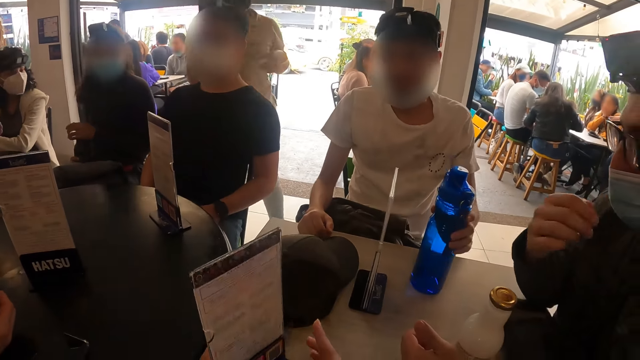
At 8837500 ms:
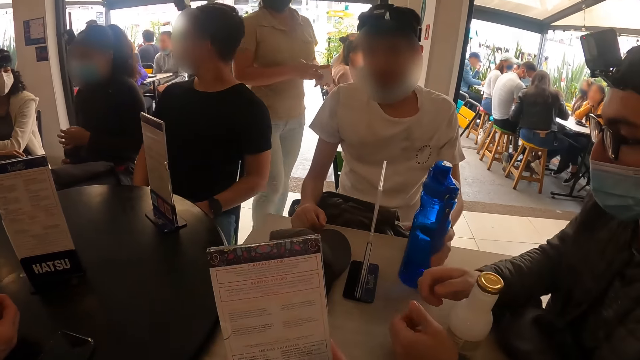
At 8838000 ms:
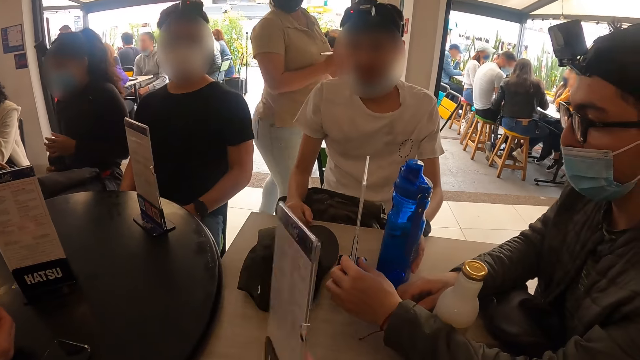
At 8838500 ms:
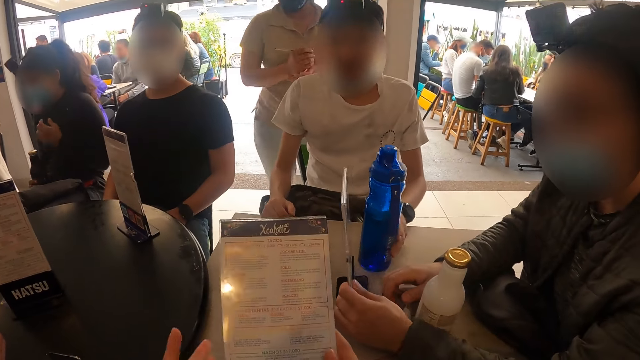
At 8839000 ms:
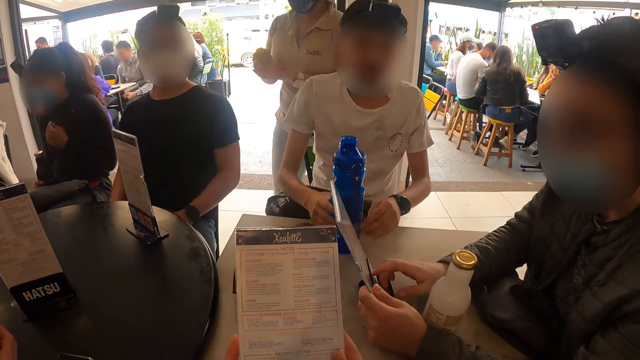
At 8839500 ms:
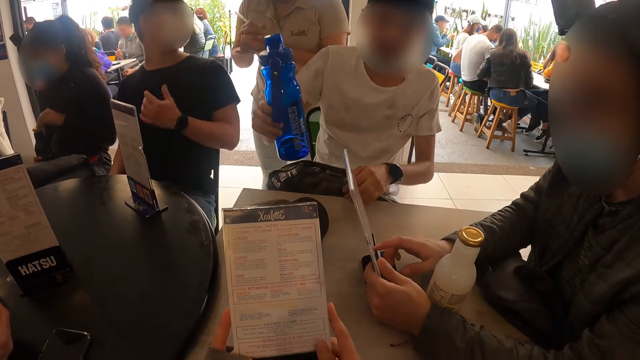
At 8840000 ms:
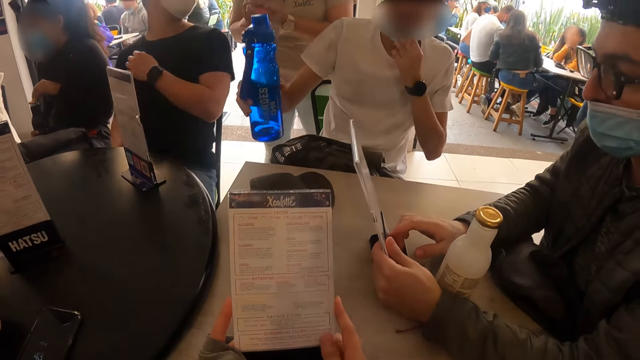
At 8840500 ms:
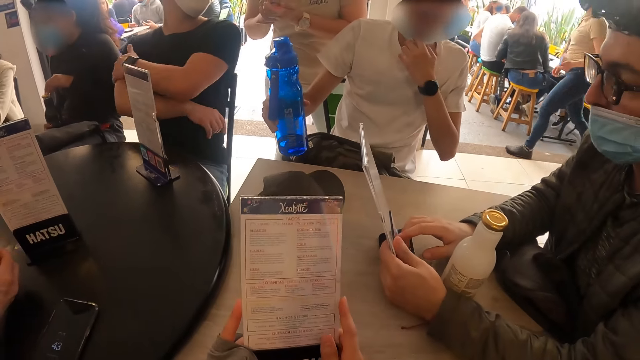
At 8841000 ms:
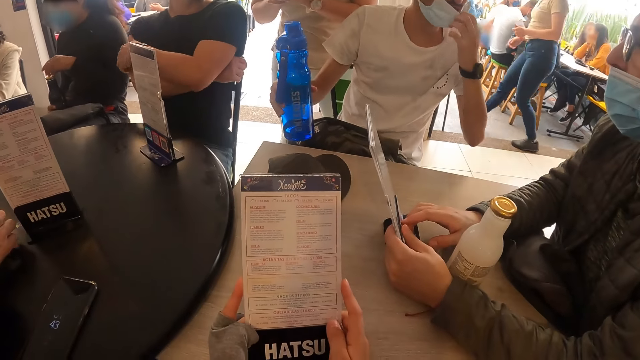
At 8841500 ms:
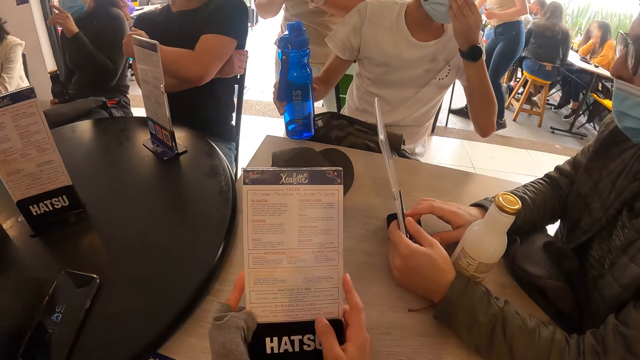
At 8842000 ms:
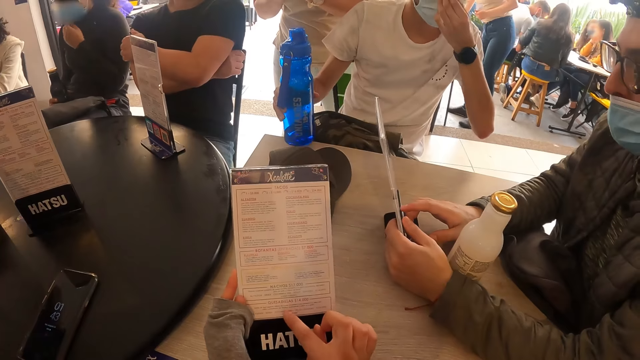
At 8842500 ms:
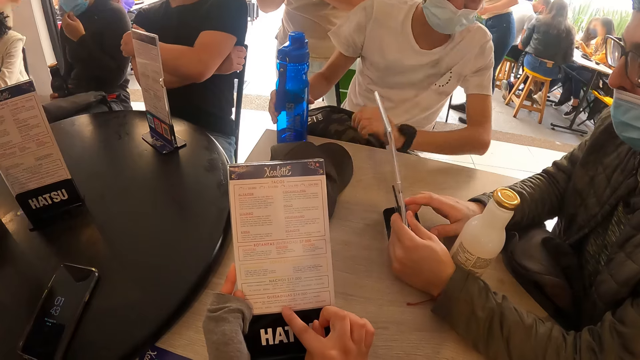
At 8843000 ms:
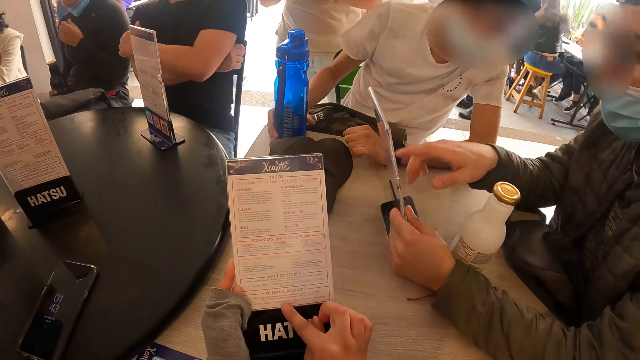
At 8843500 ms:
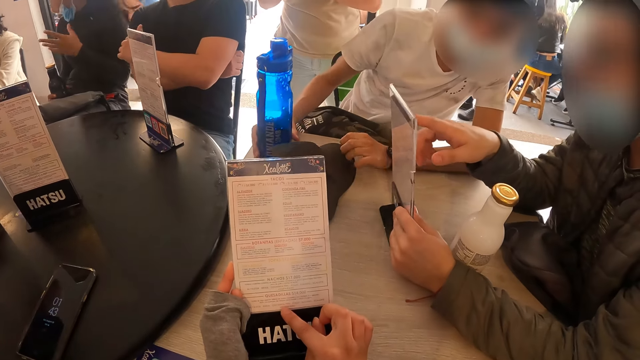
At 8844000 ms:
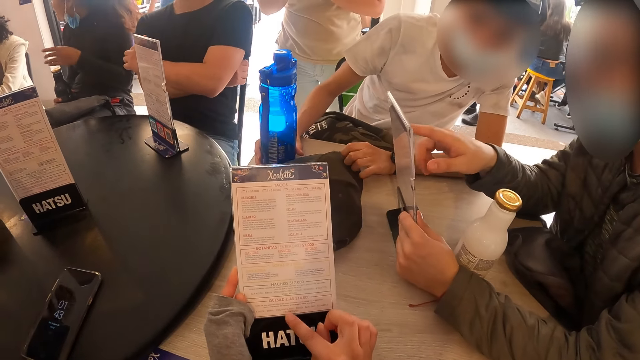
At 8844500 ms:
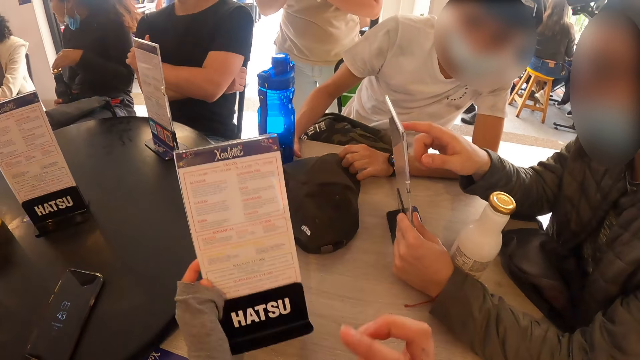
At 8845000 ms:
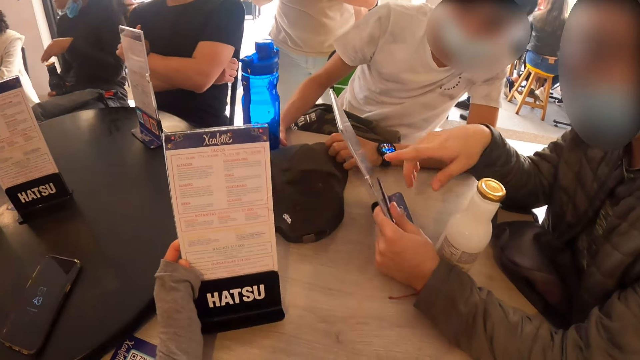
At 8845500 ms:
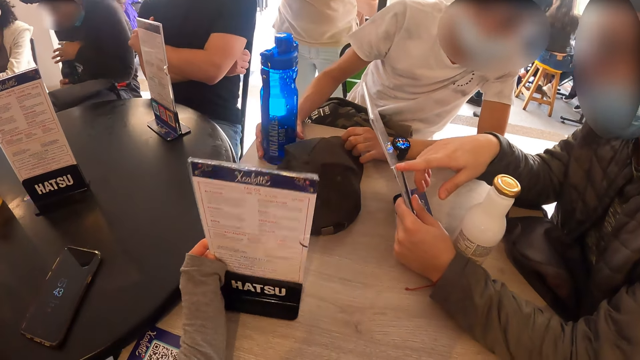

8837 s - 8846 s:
A man moves the water bottle on the table with his left hand. The camera wearer holds a menu with his hands. Another man holds the menu with his left hand. The first man passes the bottle from his left hand to his right hand. A waiter converses with a third man. The first man raises the bottle from the table with his right hand. A woman converses with the group of people on the table. The first man adjusts his facemask with his left hand. The camera wearer reads from the menu using his right hand. The first man reads from the manual in the second man's left hand.

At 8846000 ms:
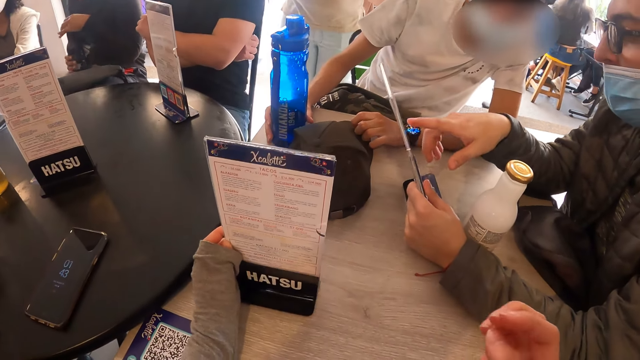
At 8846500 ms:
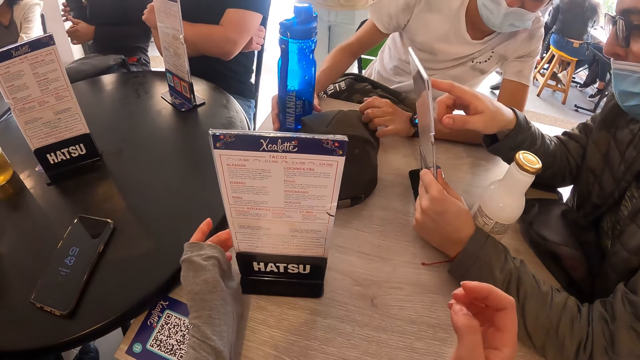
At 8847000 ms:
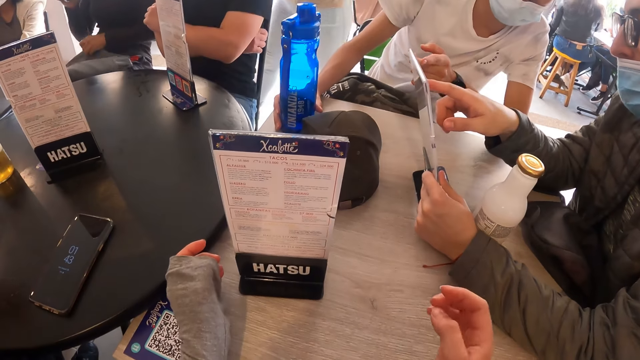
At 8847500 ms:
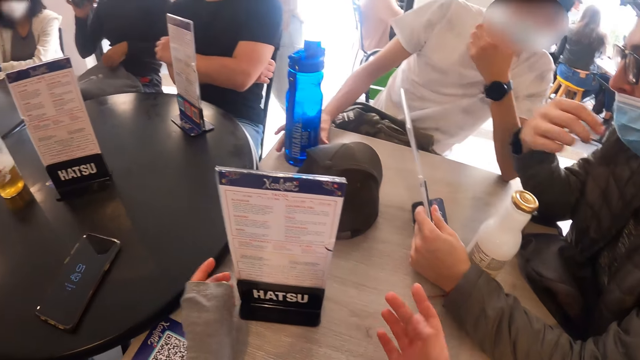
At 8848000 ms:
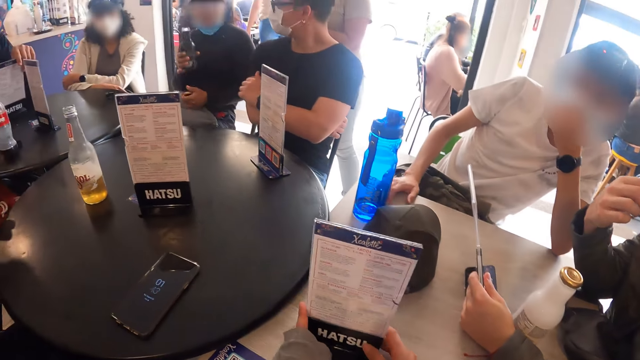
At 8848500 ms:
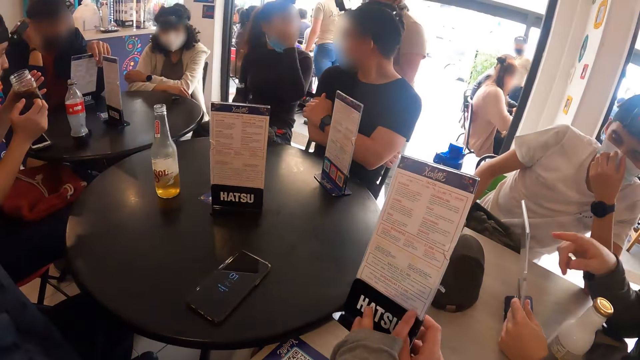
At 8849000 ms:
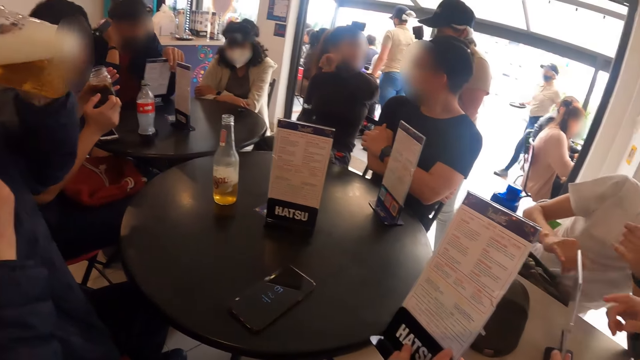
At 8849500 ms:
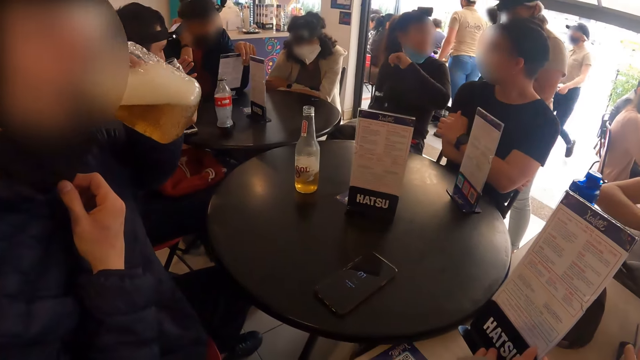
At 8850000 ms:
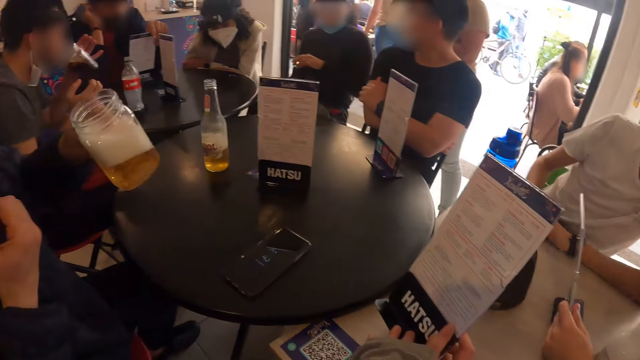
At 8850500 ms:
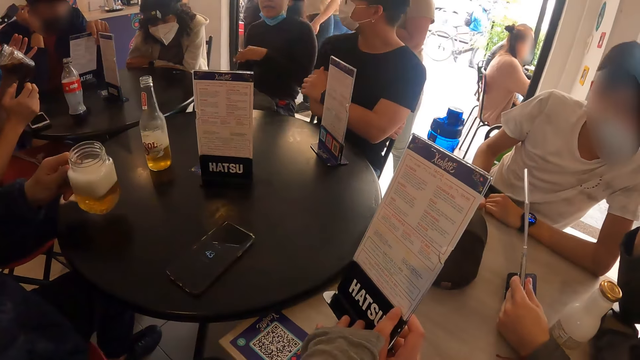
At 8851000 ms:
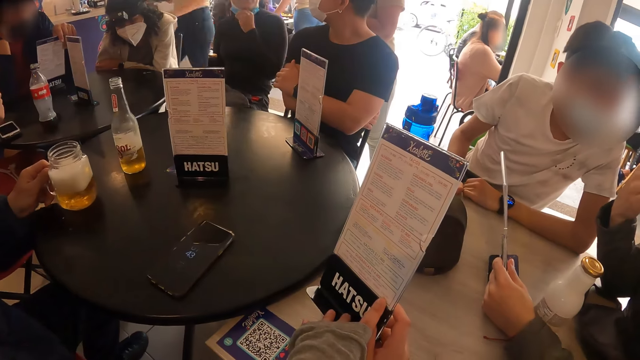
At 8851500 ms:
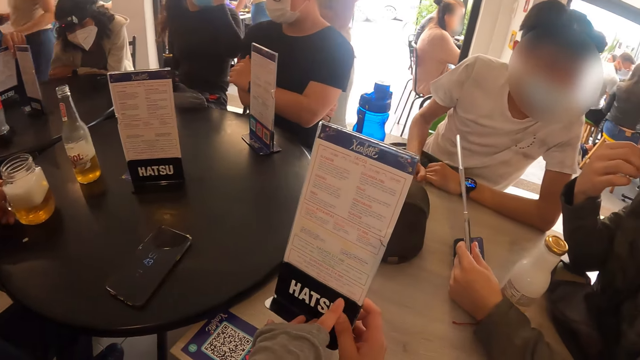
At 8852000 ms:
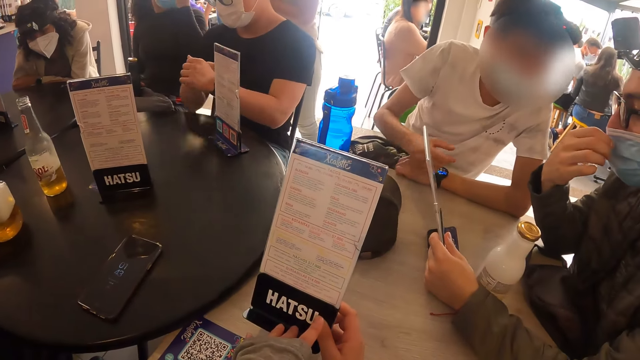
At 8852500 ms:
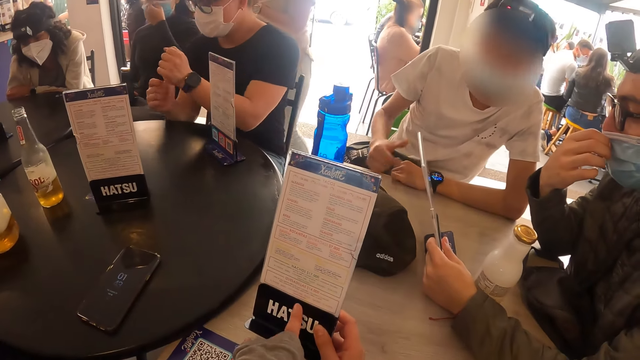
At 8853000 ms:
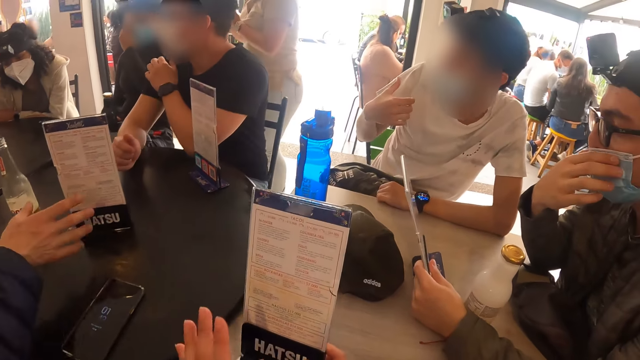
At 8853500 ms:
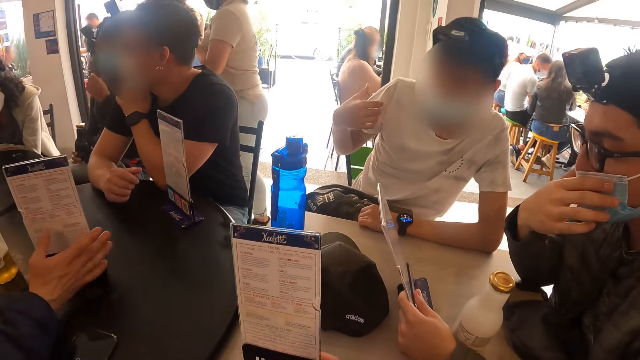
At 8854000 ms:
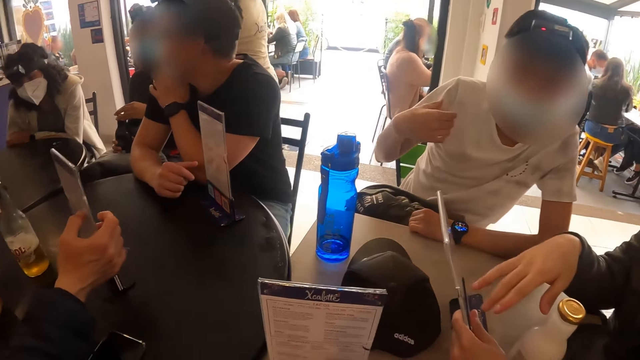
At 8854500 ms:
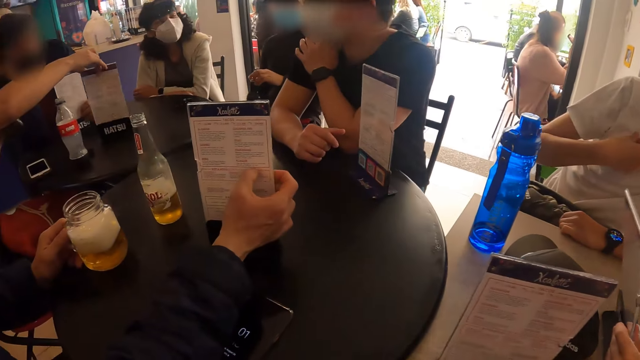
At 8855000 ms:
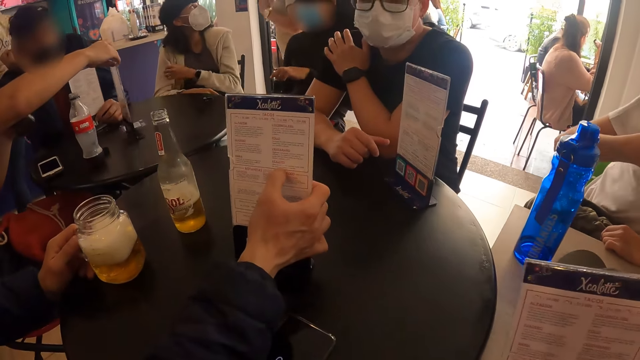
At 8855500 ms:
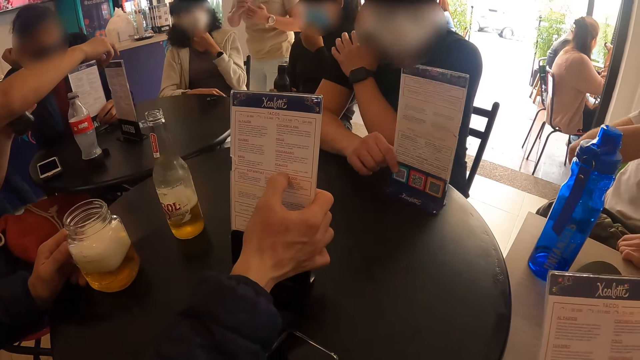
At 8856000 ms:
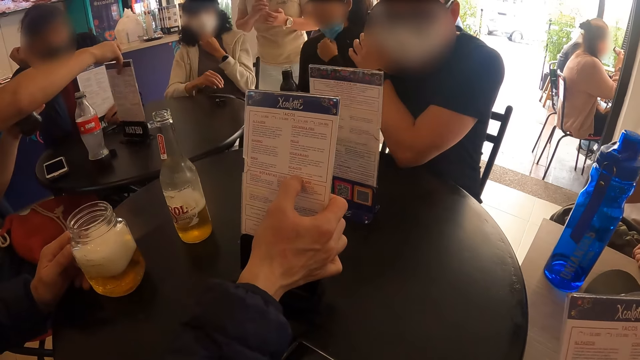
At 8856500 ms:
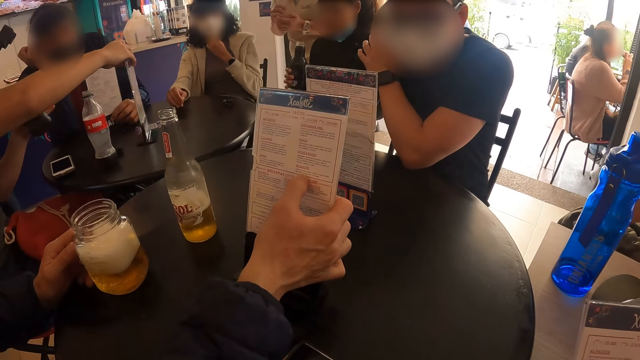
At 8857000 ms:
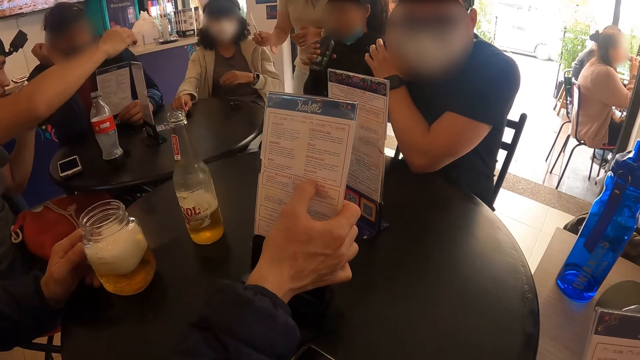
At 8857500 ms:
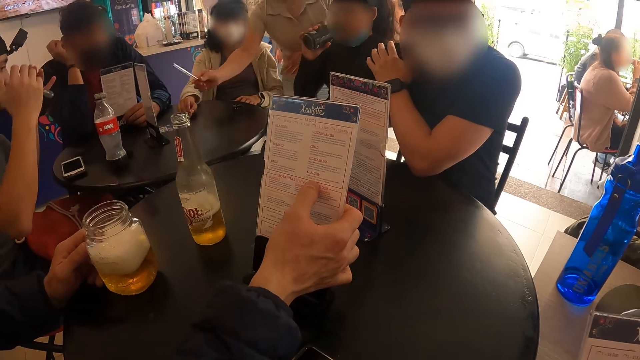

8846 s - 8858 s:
The waiter interacts with the woman. The camera wearer lifts the menu list. A man drinks from a glass cup with his left hand. The man places the cup in his left hand on the table. Another man converses with a third man. The third man holds a menu with his right hand. A fourth man touches a menu with his right hand. The second man moves a menu on the table with his right hand. A fifth man moves a menu on the table with his right hand. The woman drinks from a bottled drink with her right hand.
